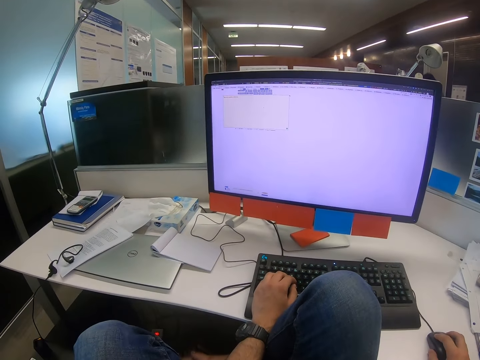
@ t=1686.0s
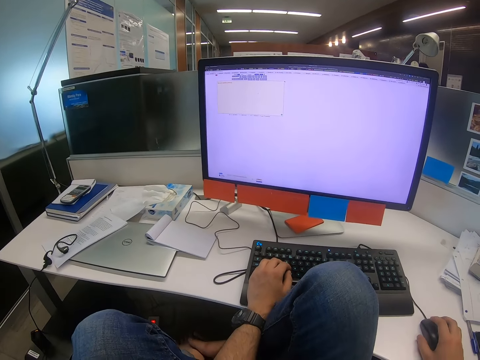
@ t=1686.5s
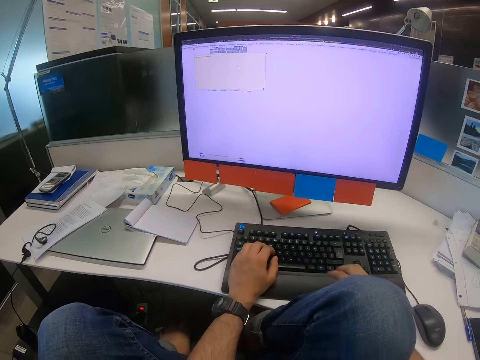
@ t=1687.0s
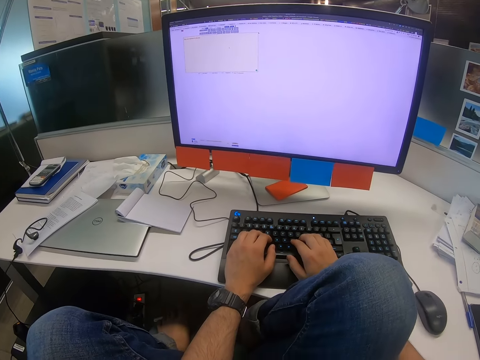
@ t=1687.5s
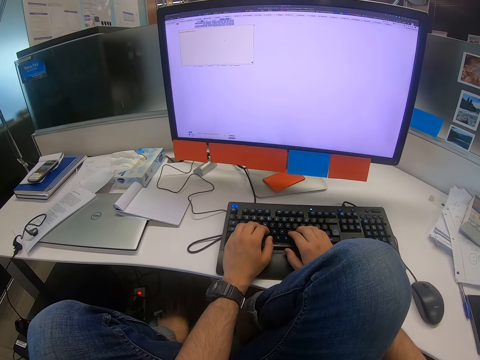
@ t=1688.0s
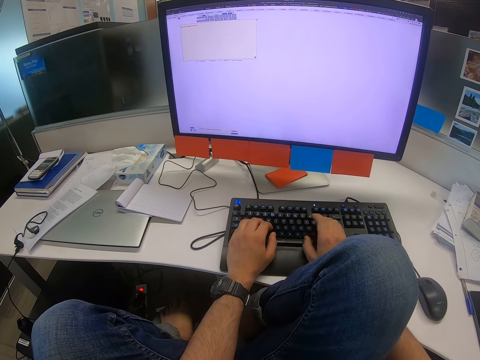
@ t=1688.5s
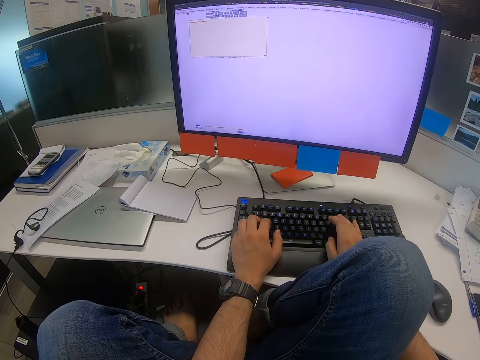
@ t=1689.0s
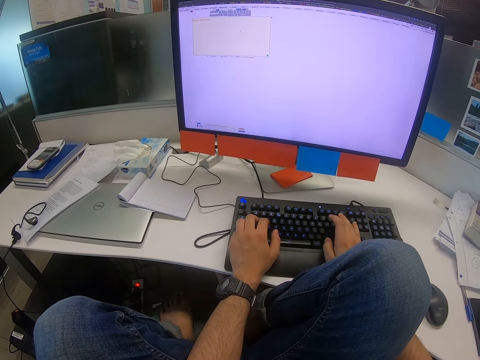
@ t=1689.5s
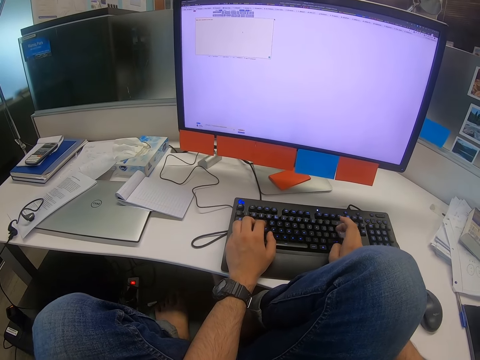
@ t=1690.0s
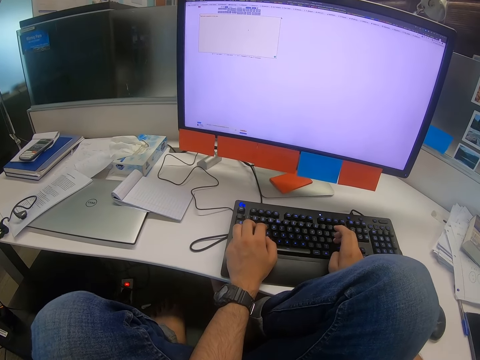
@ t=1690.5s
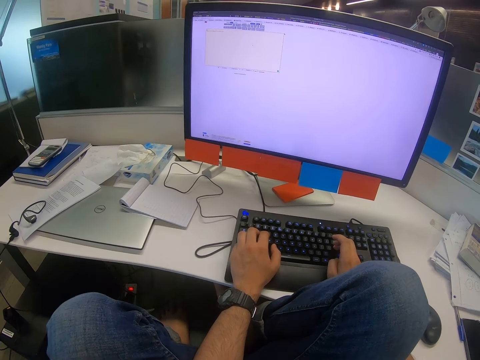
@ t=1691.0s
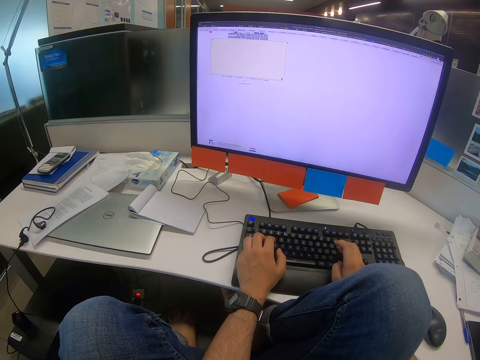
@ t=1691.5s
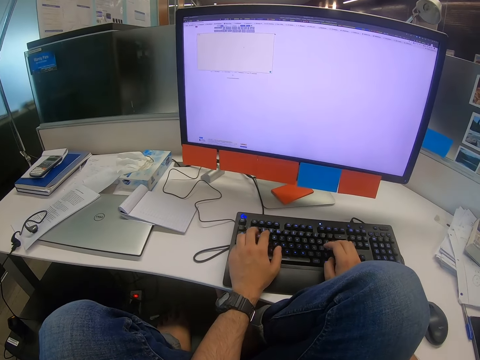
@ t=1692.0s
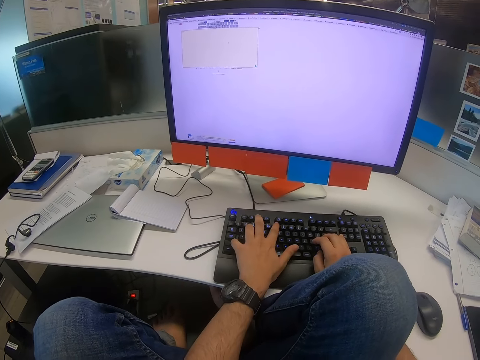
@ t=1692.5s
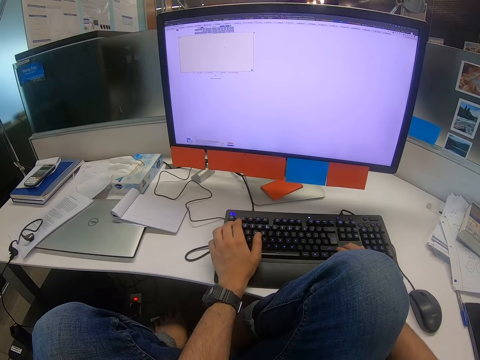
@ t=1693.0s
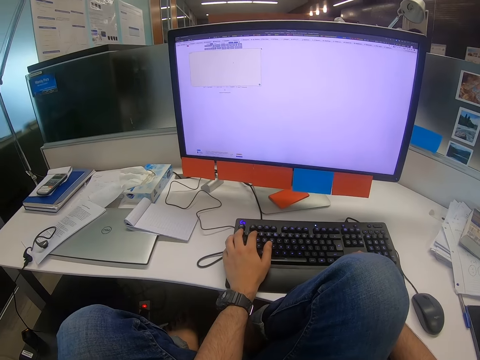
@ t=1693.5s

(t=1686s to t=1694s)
The camera wearer operates the computer. They type on the keyboard.

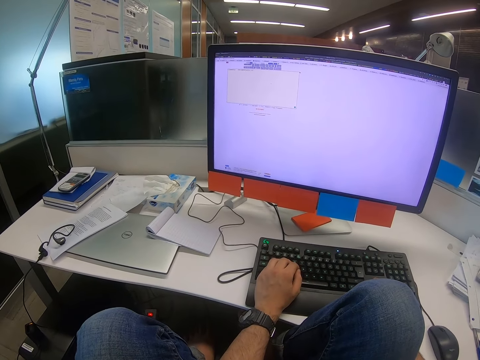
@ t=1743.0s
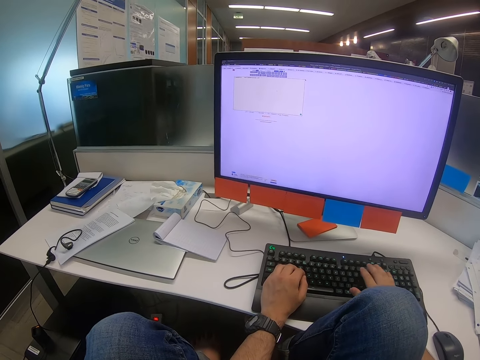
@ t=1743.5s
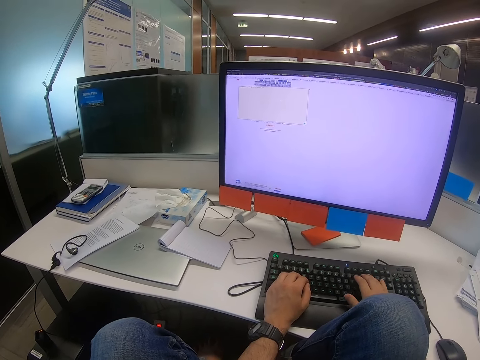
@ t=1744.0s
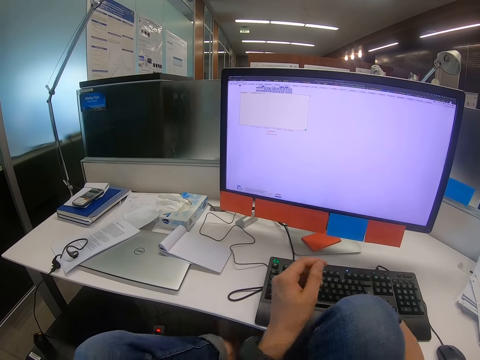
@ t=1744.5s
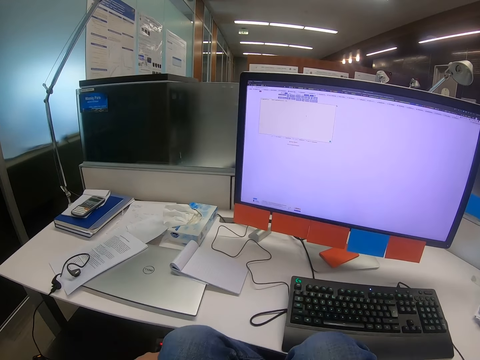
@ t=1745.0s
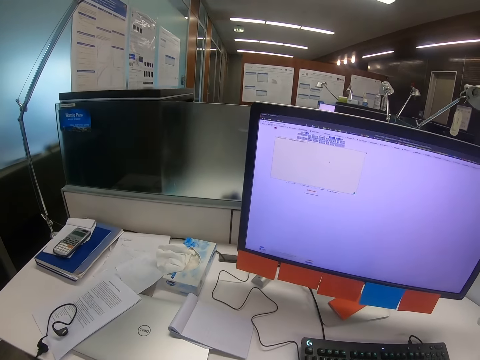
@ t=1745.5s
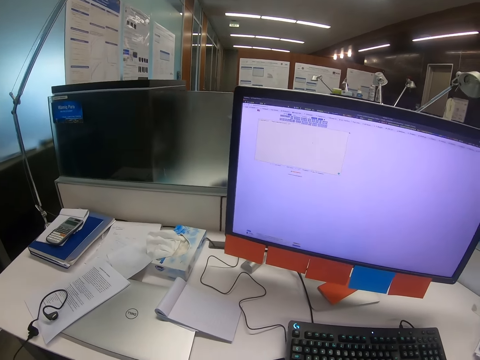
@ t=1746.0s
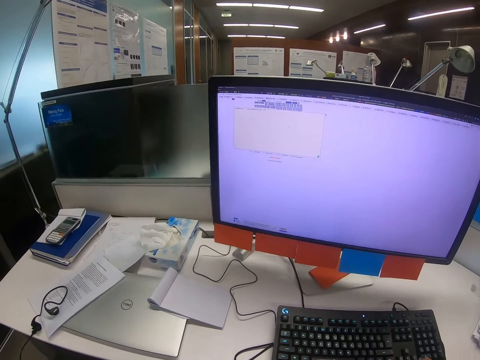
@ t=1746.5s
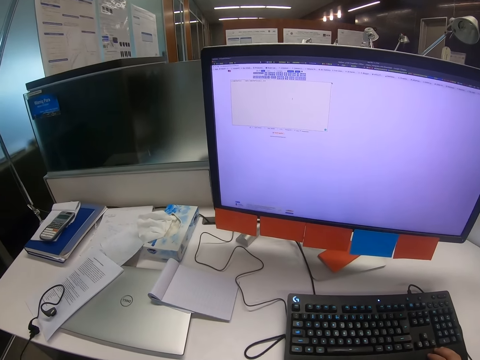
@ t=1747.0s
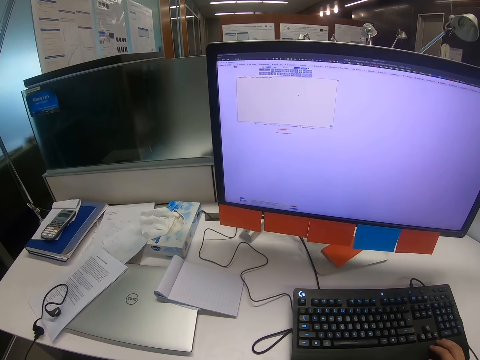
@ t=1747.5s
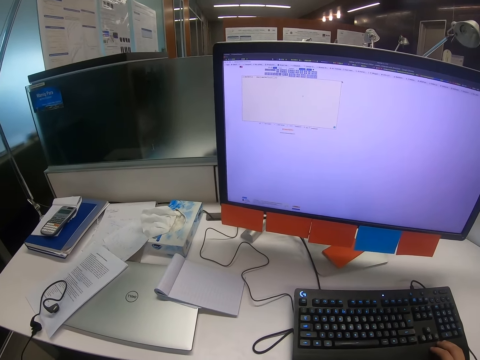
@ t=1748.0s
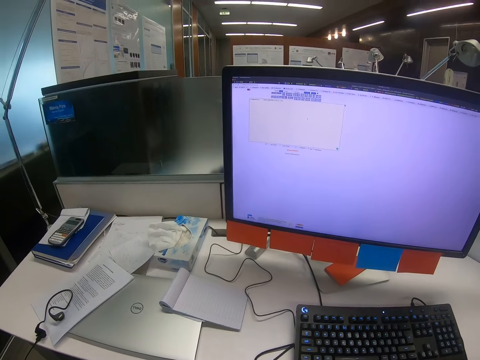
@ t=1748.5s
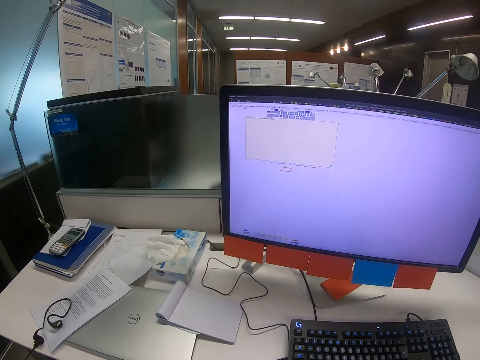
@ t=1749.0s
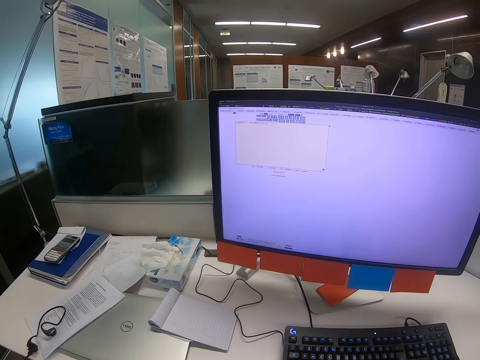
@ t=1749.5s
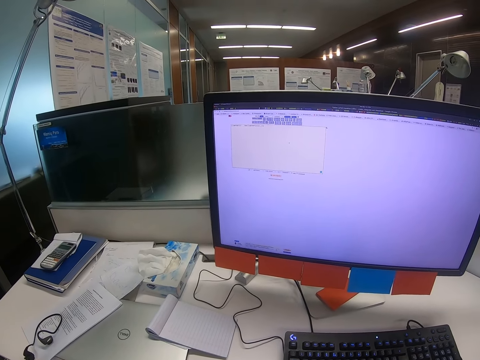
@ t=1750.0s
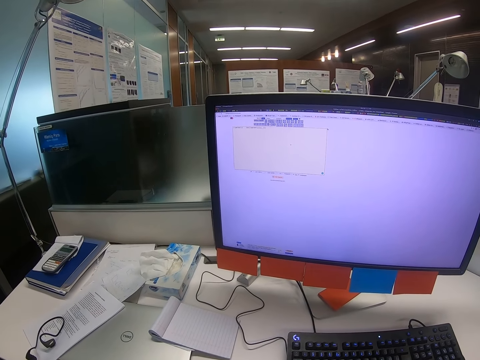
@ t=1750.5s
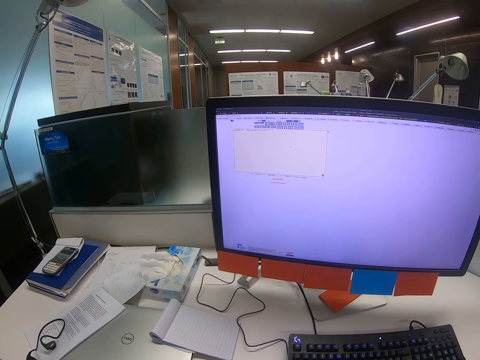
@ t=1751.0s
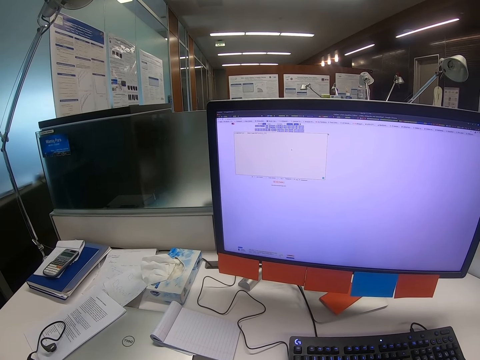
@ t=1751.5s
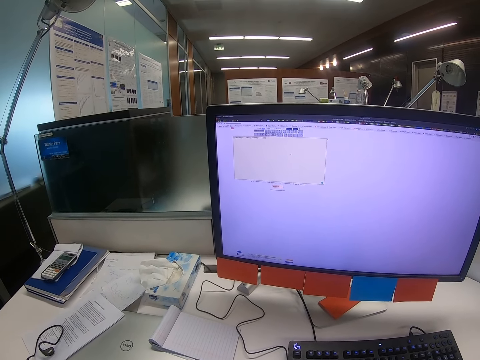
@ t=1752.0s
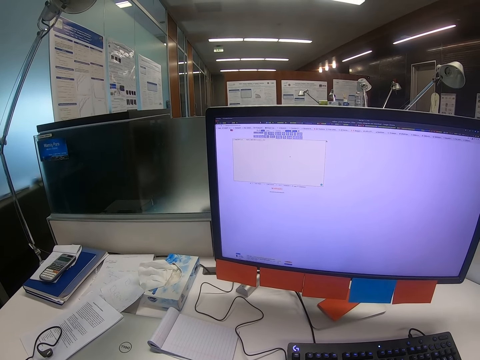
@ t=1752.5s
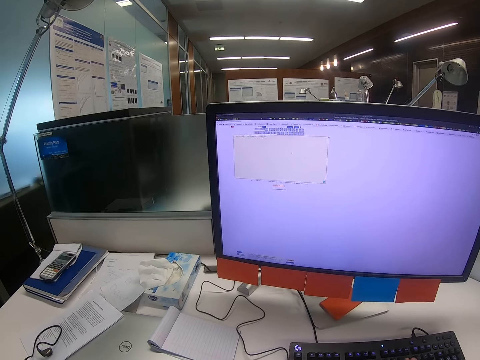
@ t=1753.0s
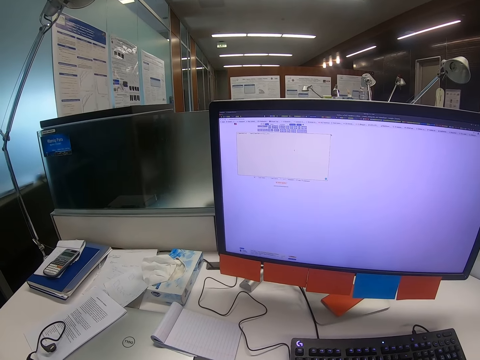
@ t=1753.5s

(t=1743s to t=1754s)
The camera wearer releases the keyboard.

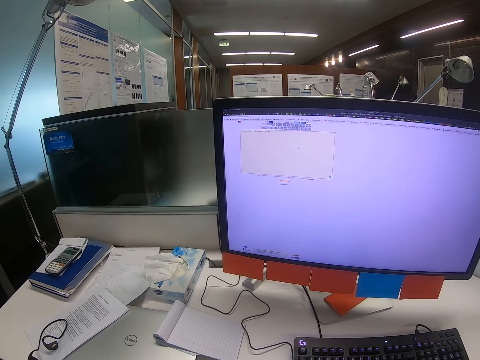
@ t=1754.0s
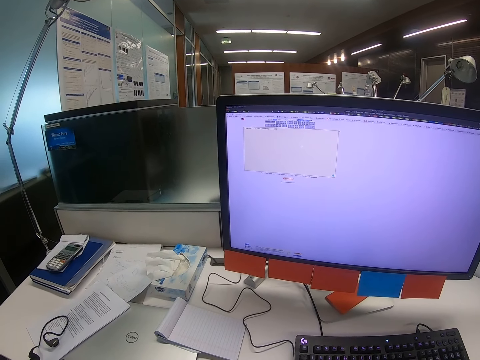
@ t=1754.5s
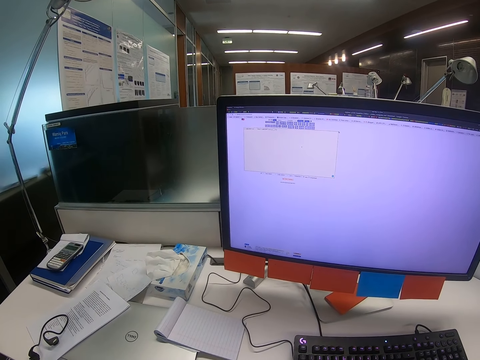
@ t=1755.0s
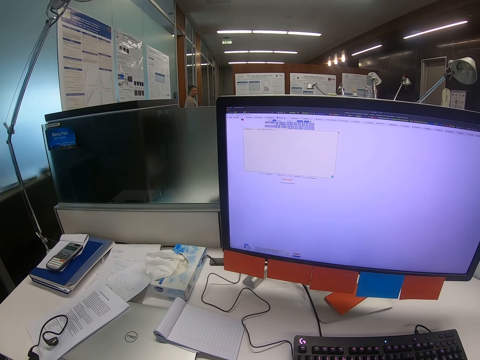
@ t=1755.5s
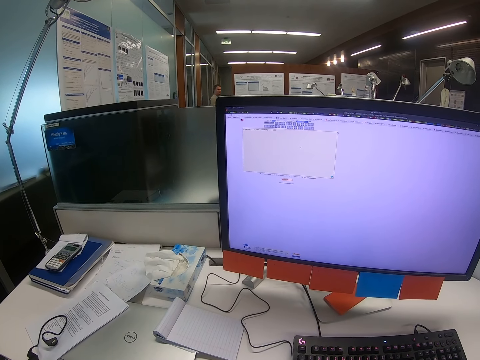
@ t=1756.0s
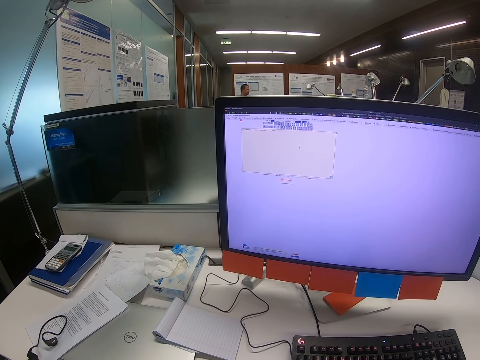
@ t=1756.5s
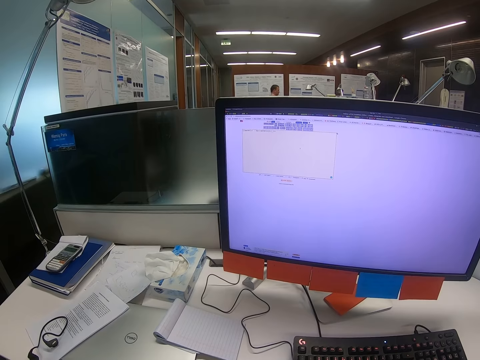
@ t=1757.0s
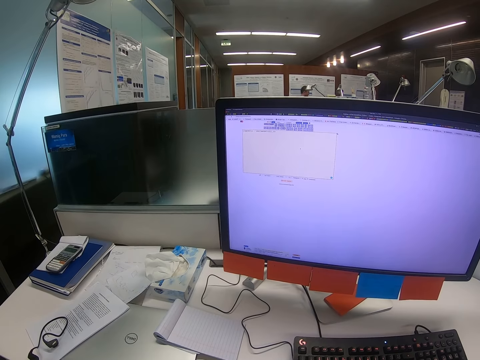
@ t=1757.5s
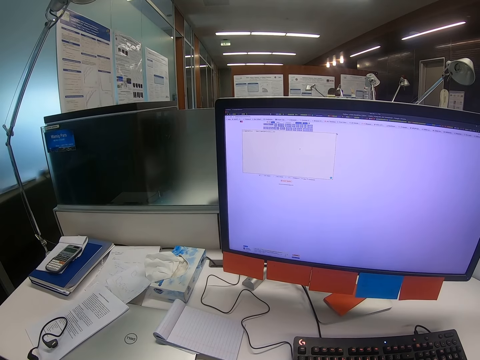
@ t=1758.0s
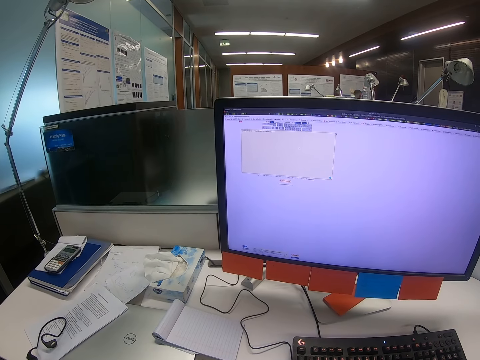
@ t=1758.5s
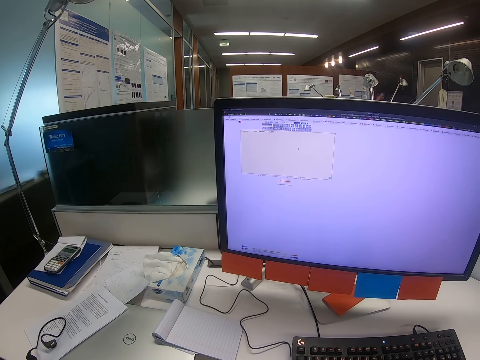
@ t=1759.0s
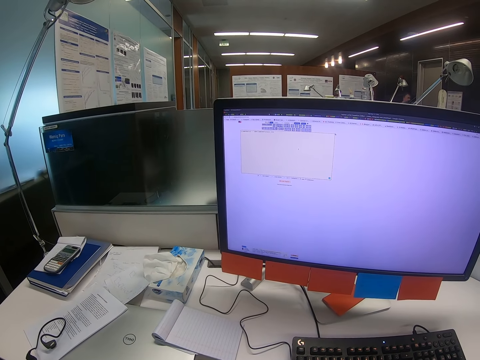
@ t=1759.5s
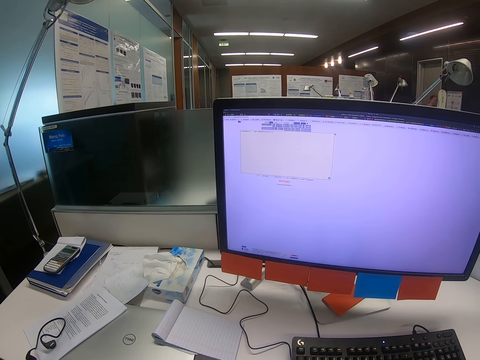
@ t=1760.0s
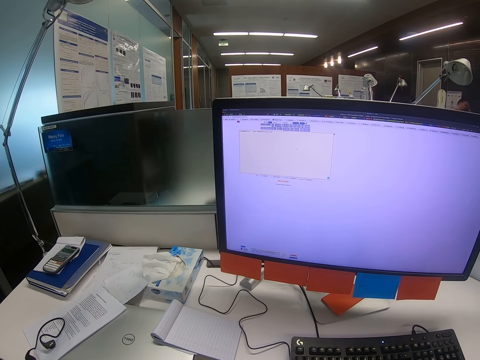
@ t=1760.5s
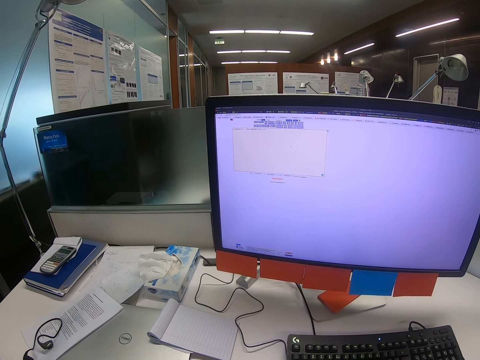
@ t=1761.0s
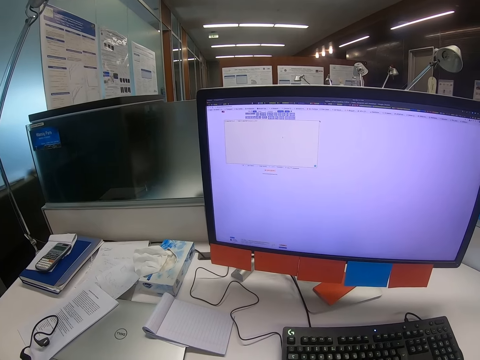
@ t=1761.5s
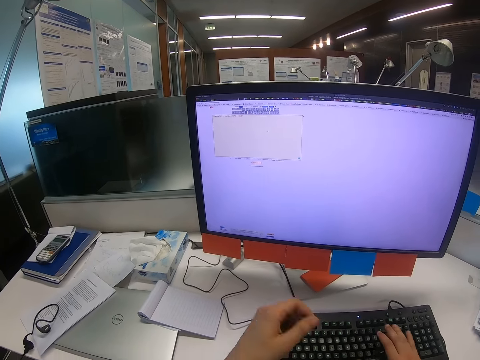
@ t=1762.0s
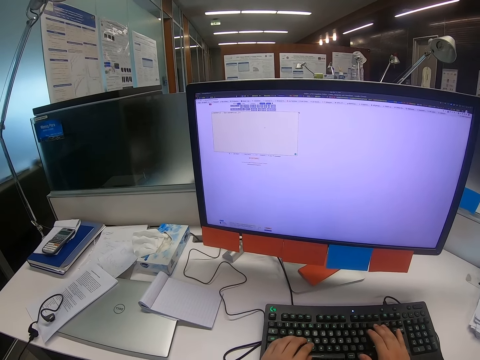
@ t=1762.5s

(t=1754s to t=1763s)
The camera wearer looks at the computer.
